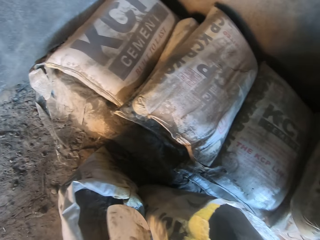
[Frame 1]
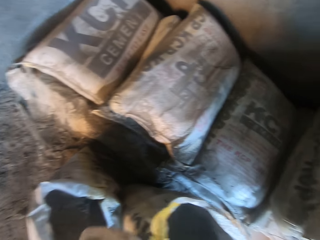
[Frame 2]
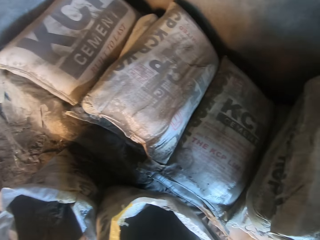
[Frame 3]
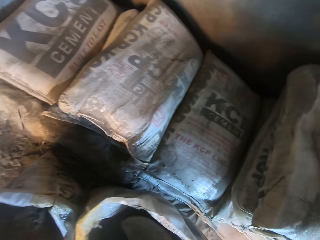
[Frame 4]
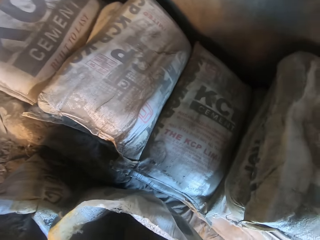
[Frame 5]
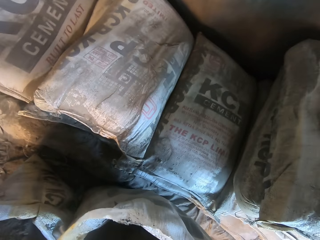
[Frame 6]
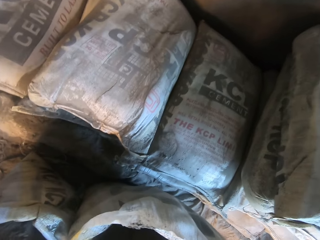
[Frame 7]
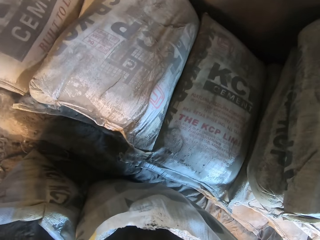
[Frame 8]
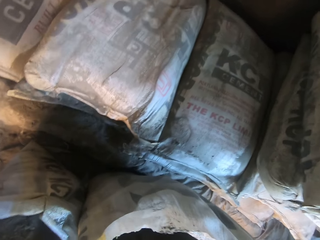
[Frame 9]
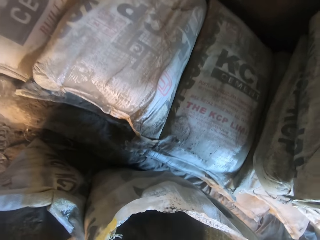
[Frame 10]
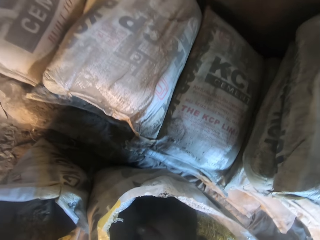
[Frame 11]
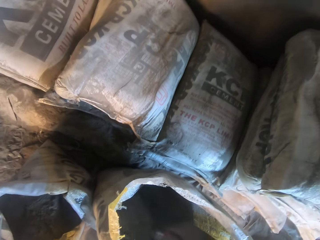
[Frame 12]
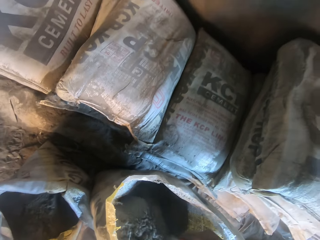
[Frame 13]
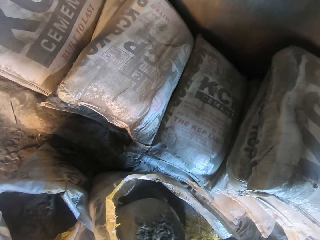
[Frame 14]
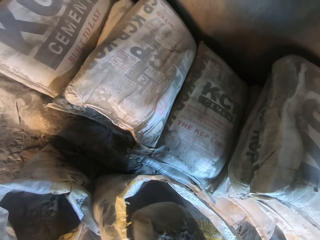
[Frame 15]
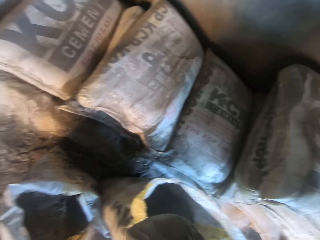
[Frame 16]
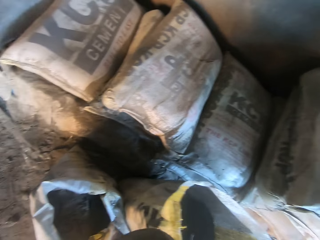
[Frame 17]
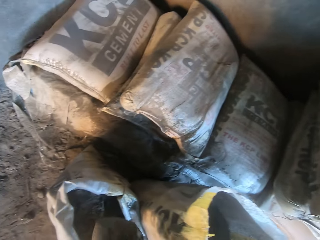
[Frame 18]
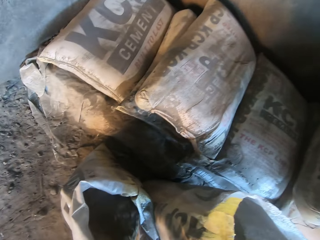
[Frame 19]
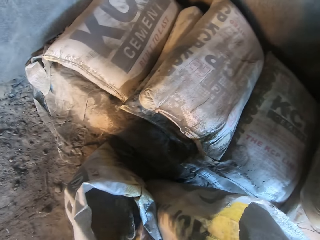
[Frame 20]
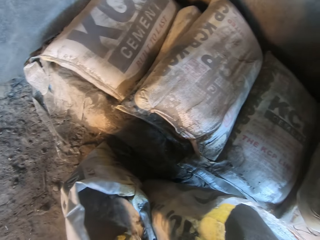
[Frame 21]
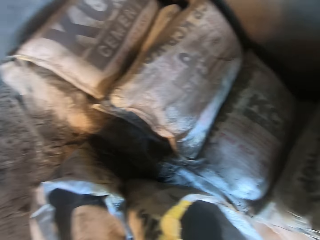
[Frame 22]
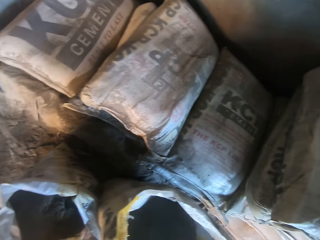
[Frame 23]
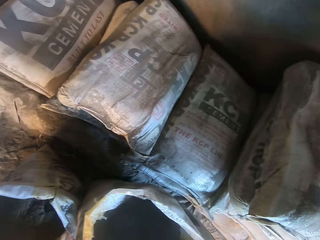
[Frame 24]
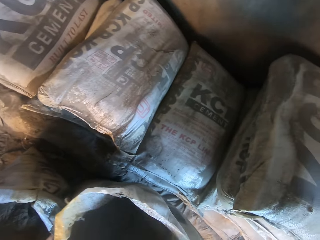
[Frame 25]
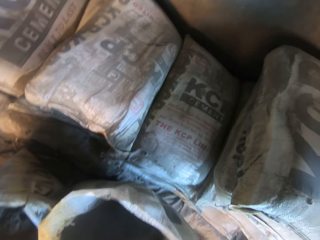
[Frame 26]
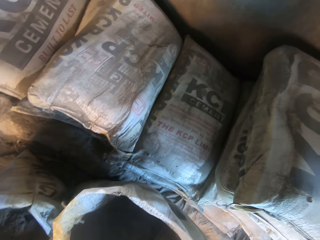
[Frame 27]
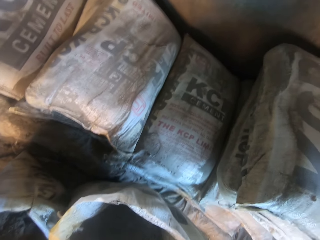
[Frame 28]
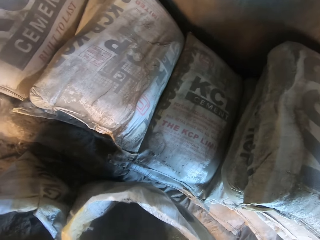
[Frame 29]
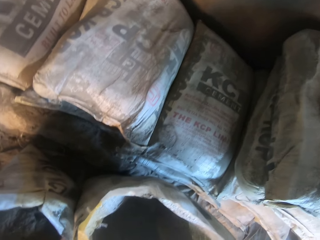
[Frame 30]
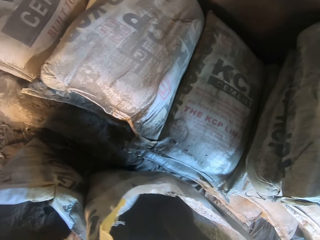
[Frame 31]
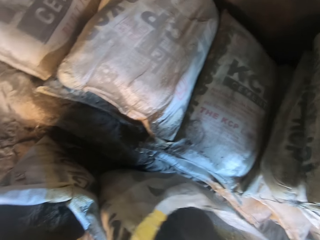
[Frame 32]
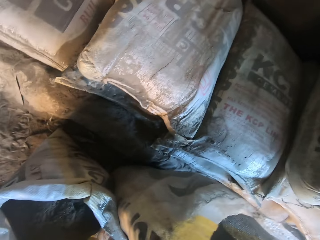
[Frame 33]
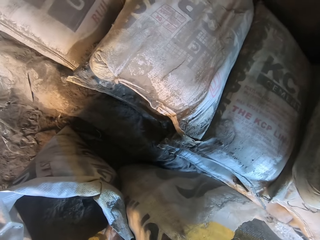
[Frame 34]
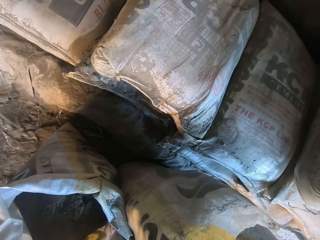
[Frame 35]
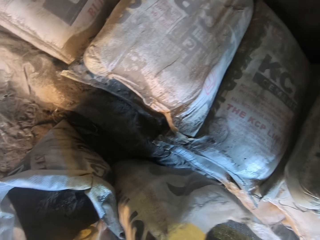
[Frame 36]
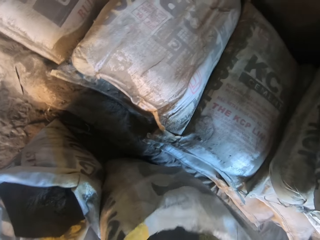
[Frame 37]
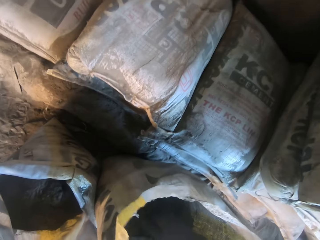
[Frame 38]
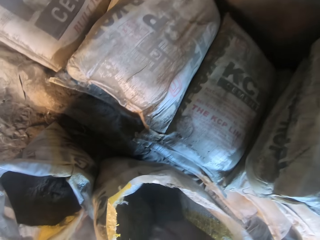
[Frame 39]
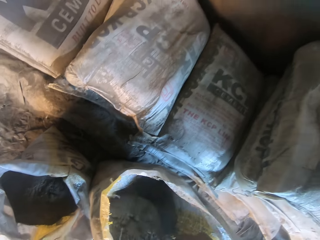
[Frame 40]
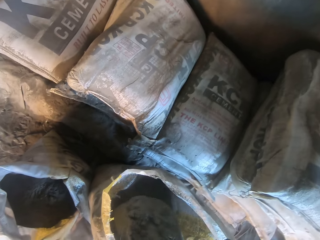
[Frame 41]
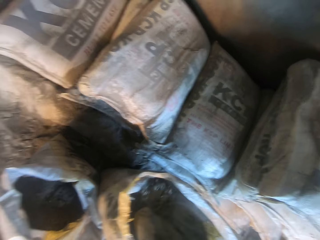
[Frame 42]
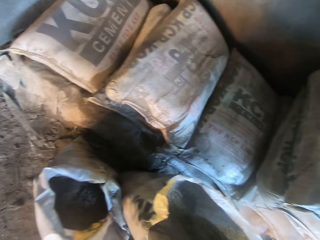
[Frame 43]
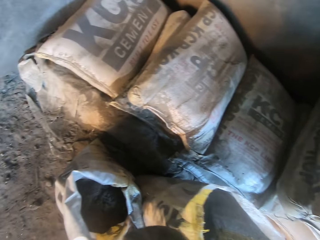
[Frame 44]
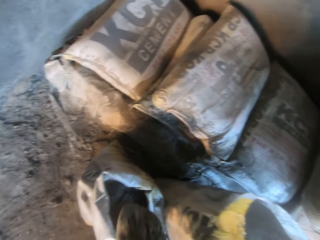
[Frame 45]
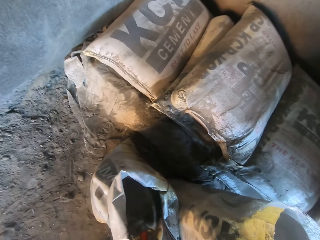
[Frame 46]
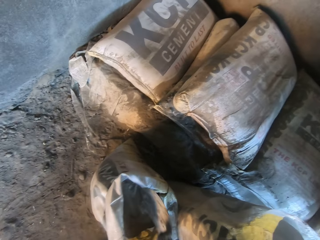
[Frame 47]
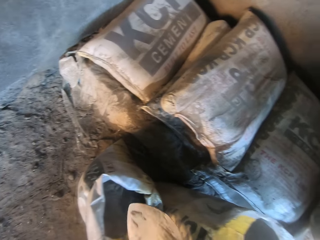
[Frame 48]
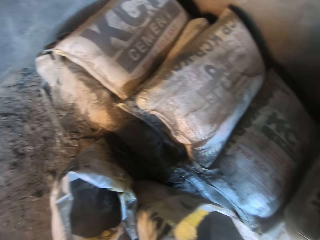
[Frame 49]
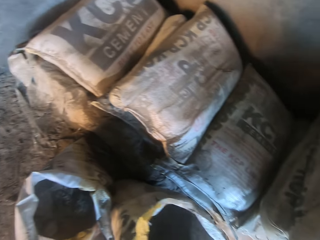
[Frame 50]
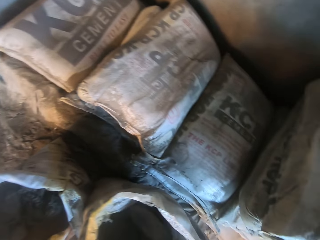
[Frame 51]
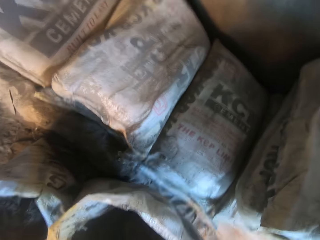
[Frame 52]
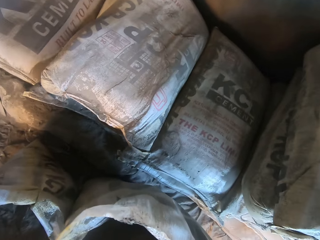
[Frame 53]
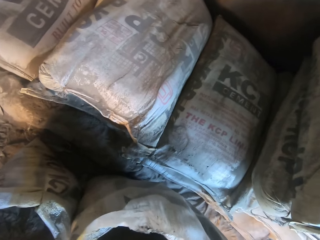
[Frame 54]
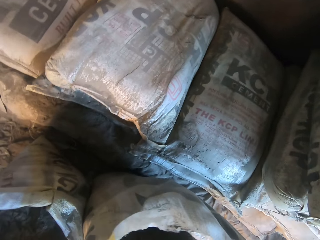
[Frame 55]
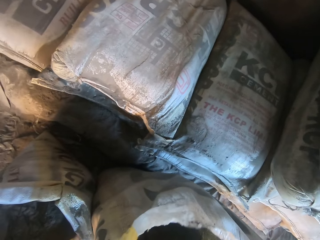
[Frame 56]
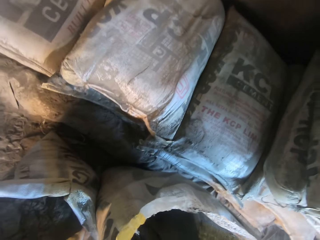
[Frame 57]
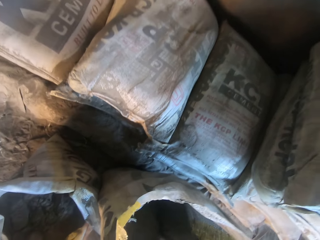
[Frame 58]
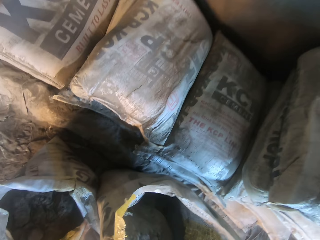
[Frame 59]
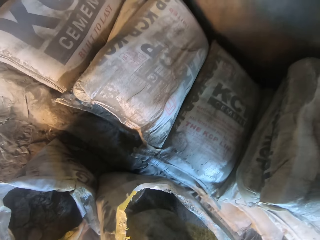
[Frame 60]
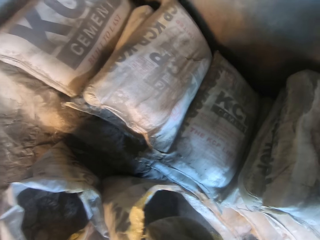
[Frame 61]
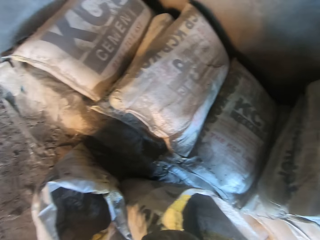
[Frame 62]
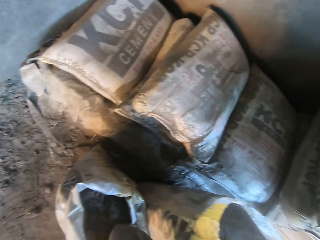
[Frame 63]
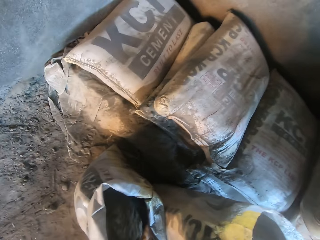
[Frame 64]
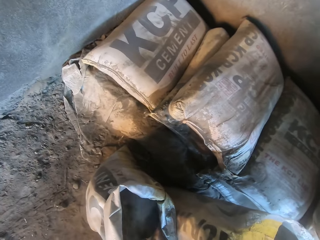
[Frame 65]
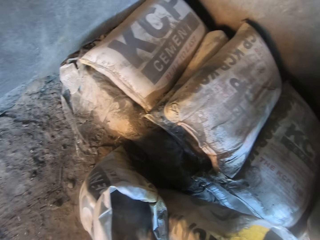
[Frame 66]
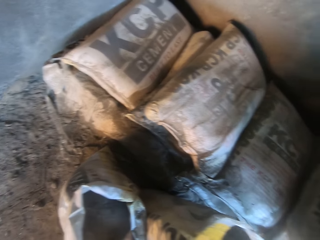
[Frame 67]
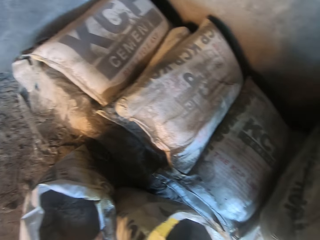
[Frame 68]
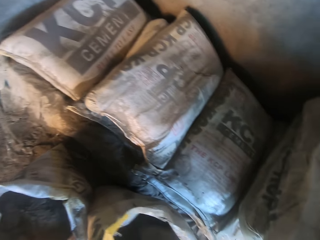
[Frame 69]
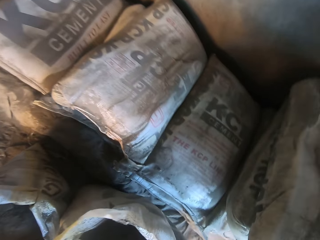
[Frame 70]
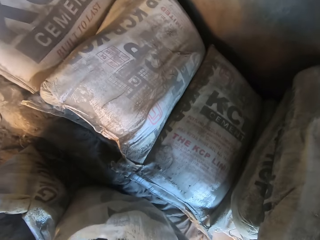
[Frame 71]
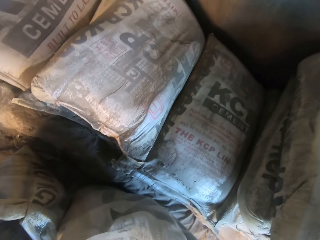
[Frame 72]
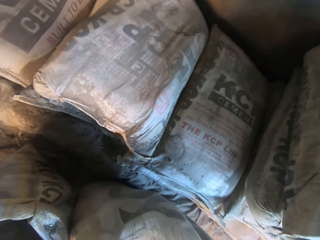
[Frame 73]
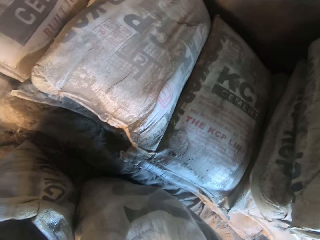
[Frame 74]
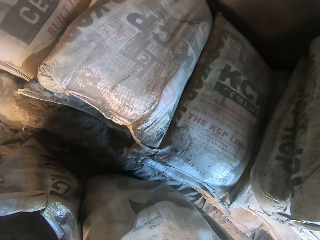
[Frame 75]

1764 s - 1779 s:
The camera wearer puts the cement in the bag. They take the cement with a shovel. They put the cement in the bag. They take the cement with the shovel. They put the cement in the bag. They take the cement with the shovel. They put the cement in the bag.

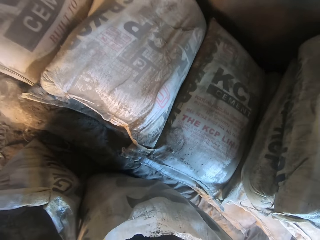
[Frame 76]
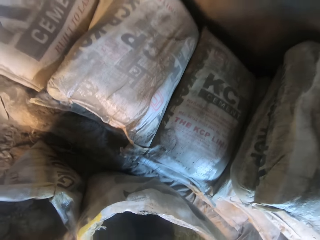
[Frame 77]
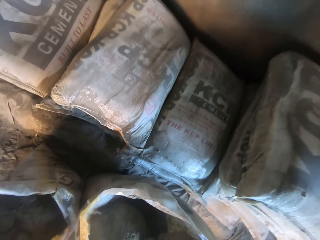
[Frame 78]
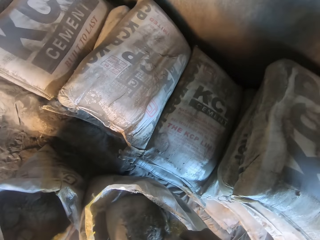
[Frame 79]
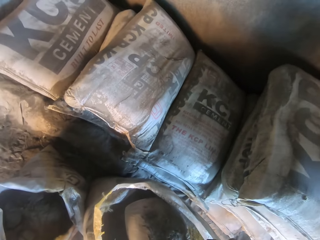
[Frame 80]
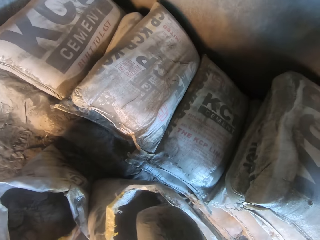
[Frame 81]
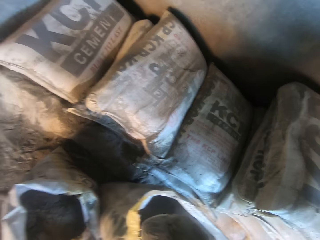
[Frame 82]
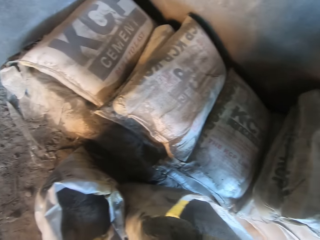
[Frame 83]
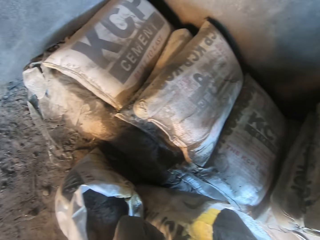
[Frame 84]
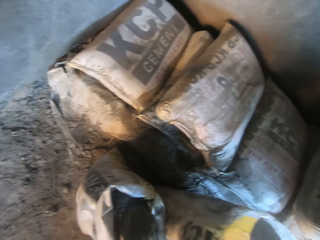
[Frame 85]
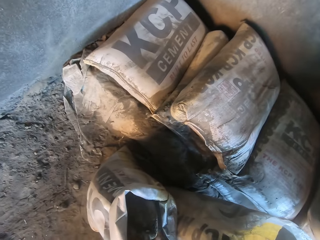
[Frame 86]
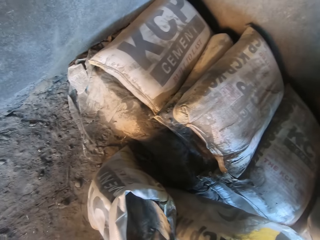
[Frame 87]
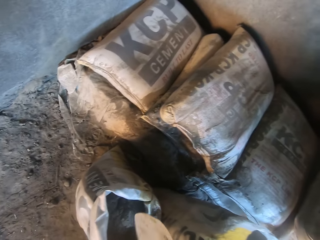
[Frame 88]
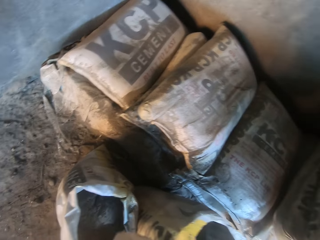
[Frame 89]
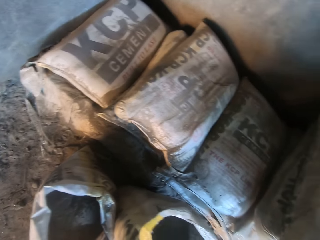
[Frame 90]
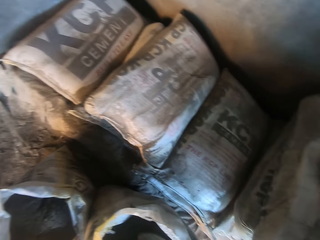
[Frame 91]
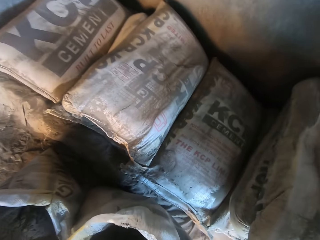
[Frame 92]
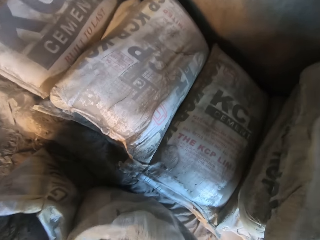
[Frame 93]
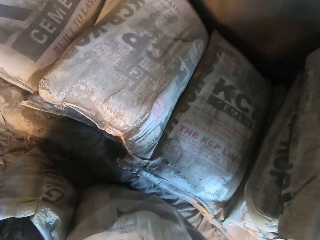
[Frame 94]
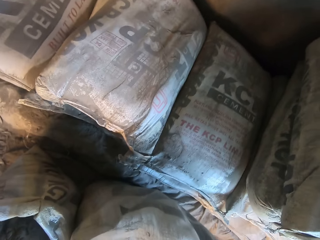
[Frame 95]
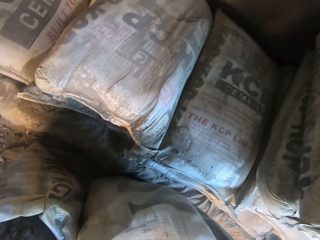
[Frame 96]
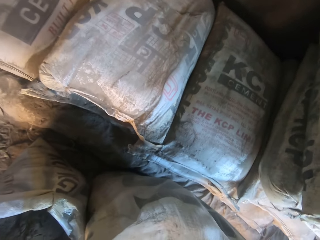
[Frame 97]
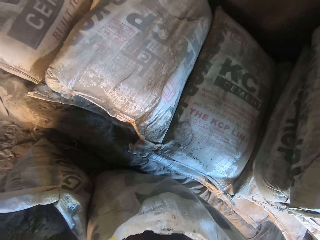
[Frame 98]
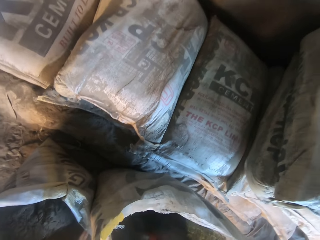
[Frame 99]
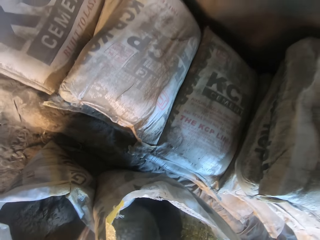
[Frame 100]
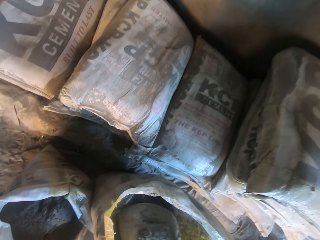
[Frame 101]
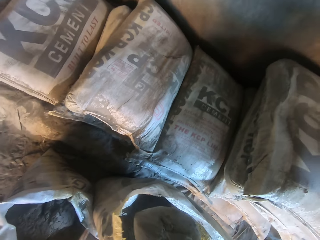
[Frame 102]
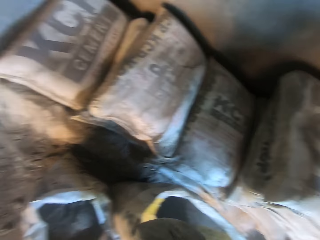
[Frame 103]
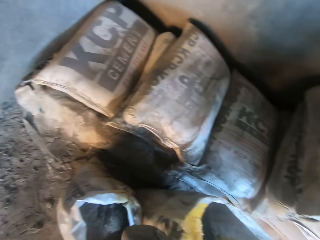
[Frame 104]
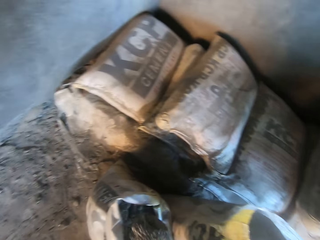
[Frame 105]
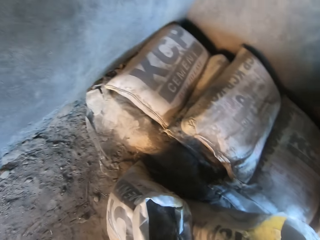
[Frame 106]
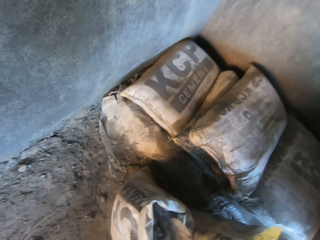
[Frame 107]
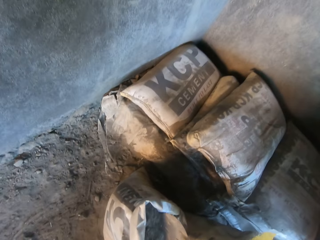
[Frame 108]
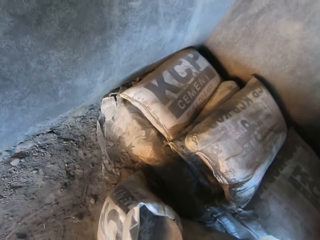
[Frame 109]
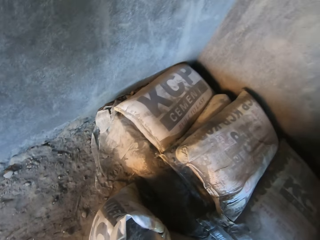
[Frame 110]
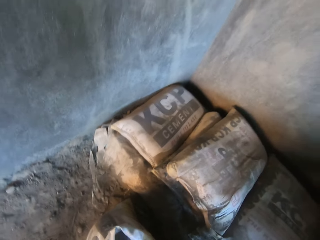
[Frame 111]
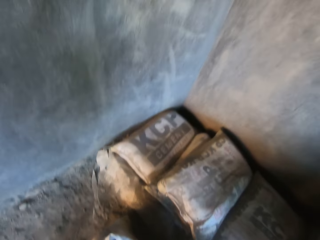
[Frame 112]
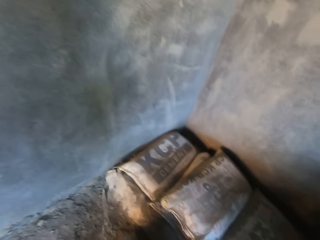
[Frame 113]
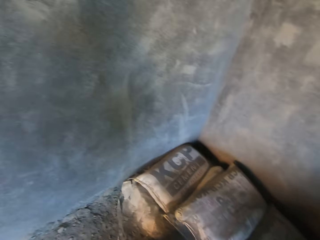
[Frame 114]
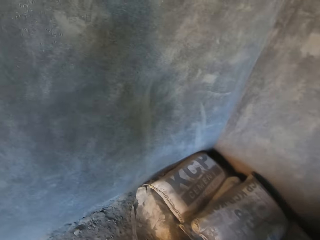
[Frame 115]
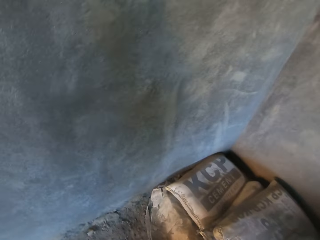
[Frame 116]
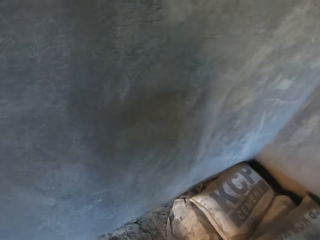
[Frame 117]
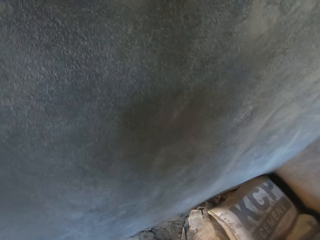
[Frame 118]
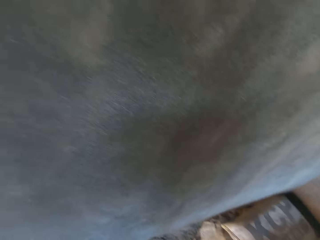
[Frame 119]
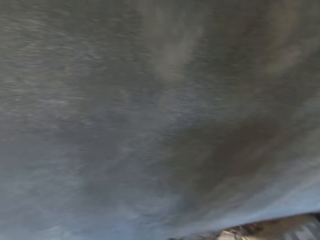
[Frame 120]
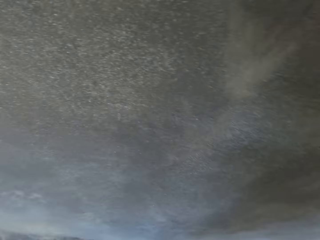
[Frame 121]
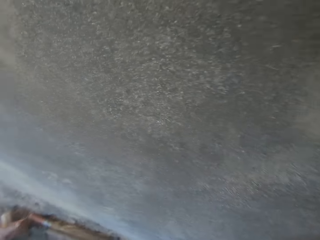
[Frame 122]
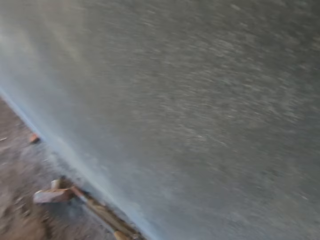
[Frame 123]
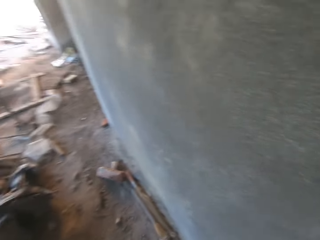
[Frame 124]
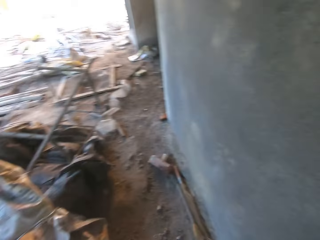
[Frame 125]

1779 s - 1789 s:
The camera wearer takes cement with a shovel. They put the cement in the bag. They take cement with the shovel. They put the cement in the bag.
